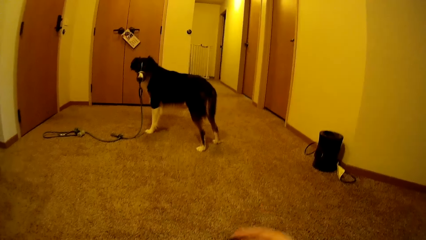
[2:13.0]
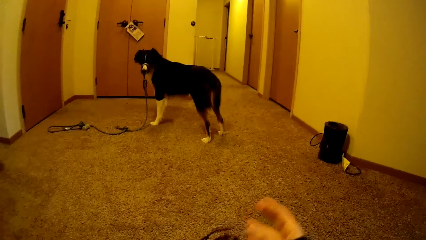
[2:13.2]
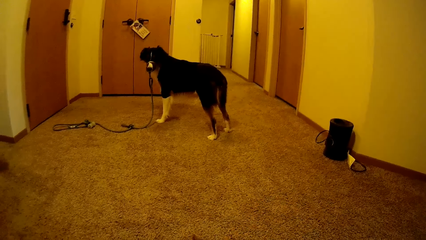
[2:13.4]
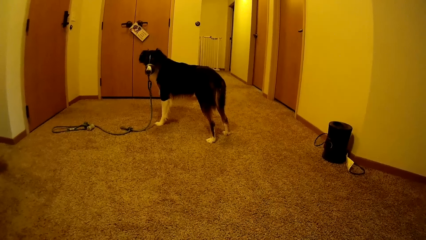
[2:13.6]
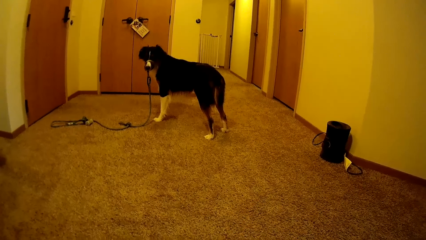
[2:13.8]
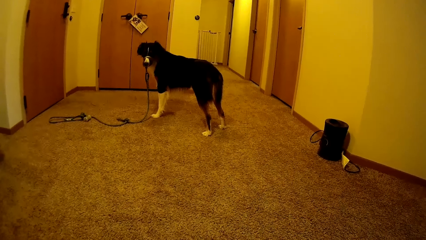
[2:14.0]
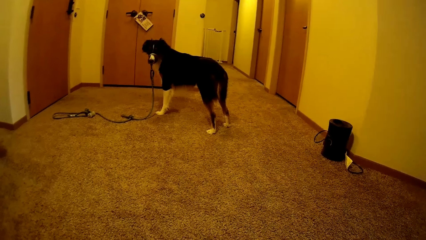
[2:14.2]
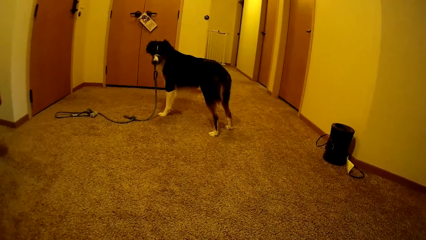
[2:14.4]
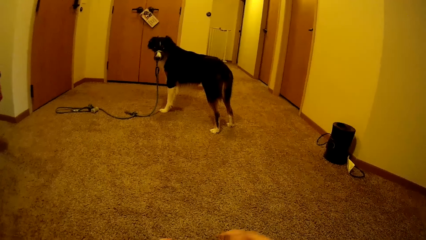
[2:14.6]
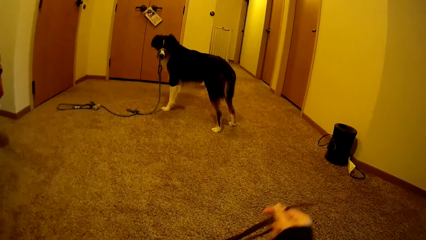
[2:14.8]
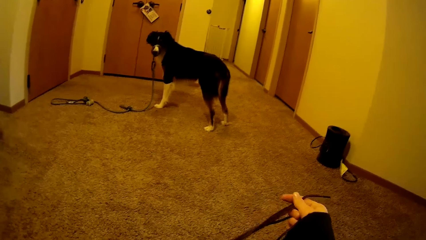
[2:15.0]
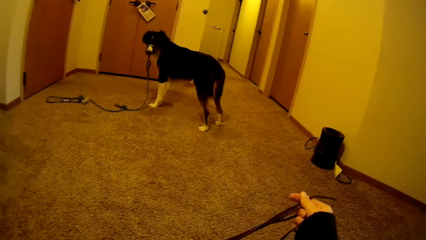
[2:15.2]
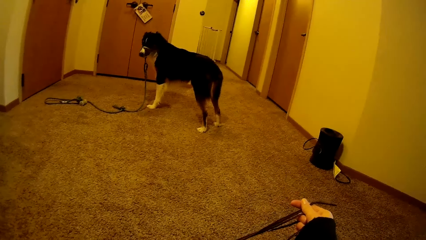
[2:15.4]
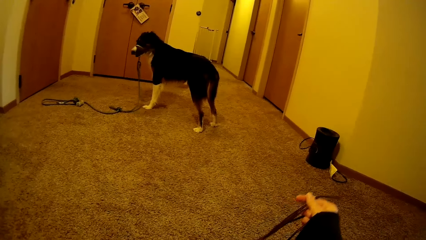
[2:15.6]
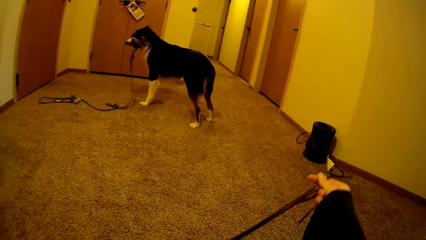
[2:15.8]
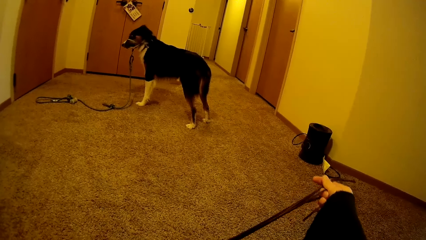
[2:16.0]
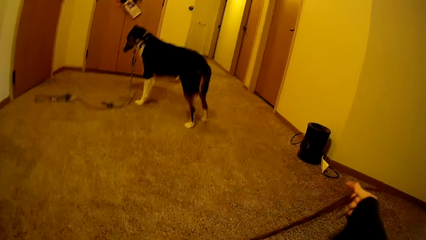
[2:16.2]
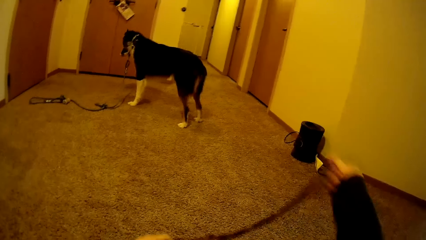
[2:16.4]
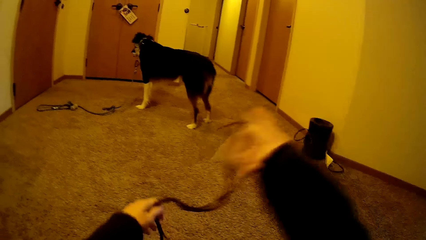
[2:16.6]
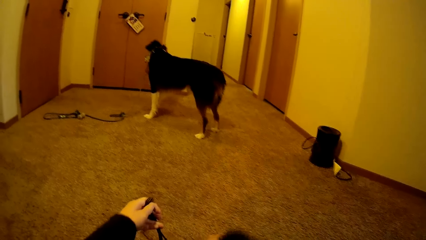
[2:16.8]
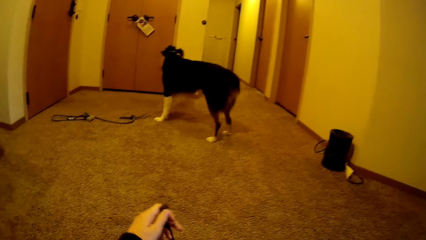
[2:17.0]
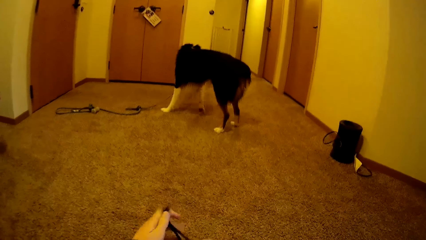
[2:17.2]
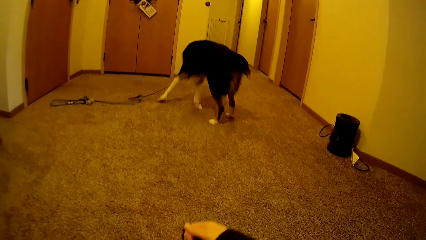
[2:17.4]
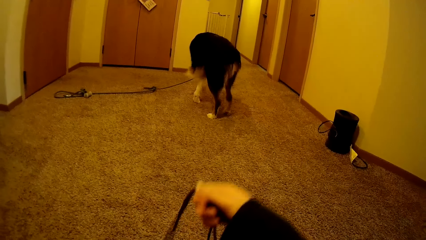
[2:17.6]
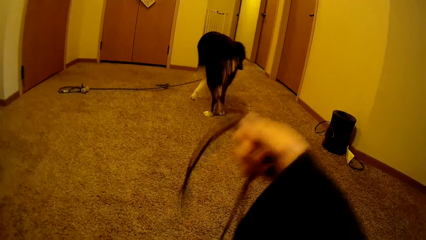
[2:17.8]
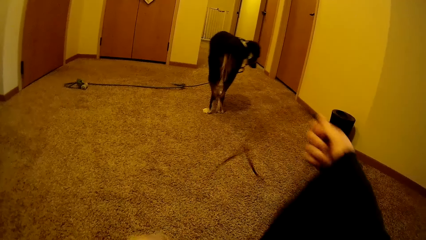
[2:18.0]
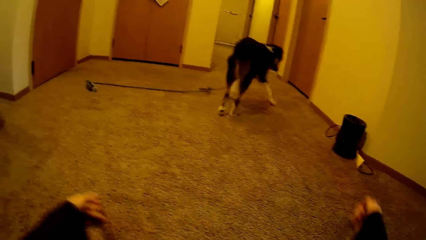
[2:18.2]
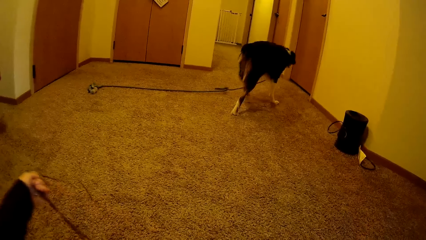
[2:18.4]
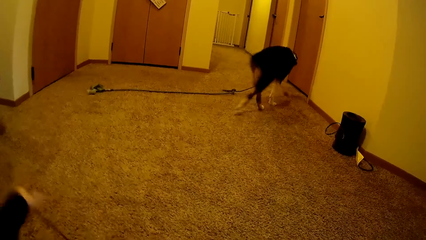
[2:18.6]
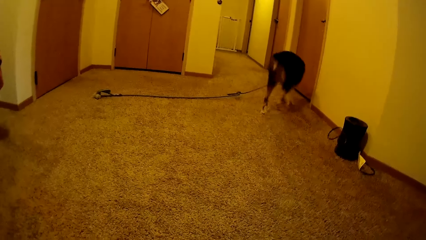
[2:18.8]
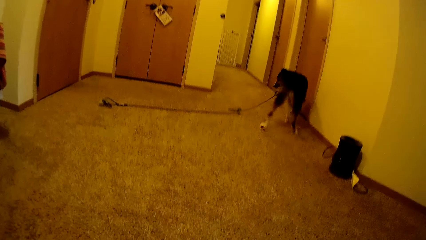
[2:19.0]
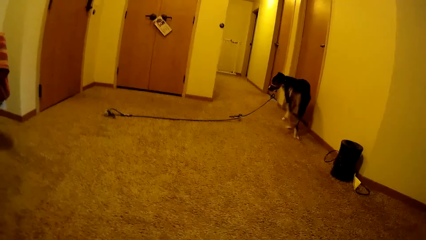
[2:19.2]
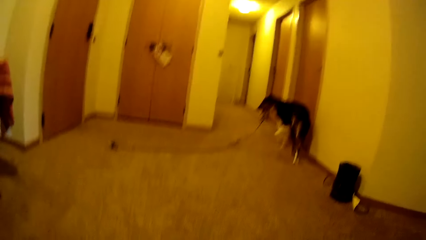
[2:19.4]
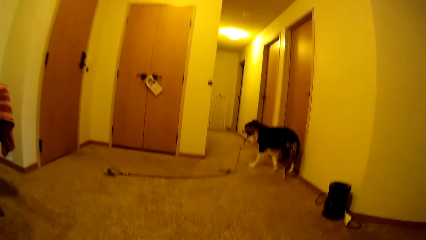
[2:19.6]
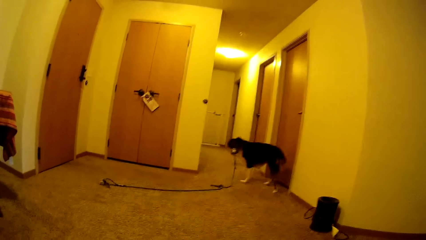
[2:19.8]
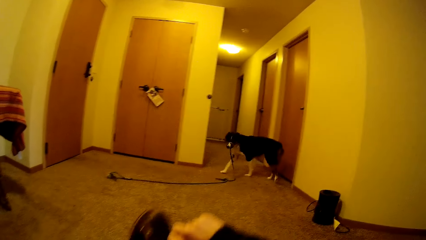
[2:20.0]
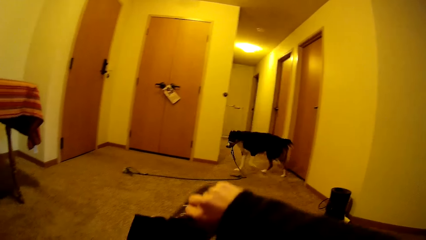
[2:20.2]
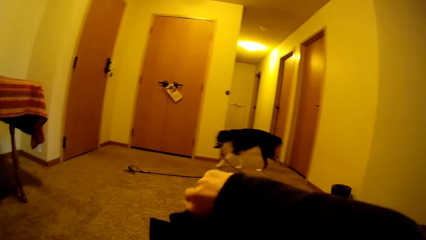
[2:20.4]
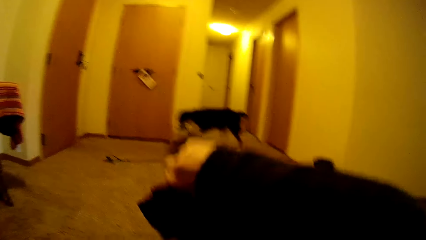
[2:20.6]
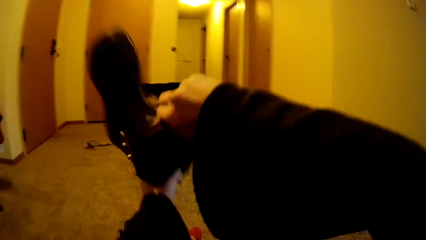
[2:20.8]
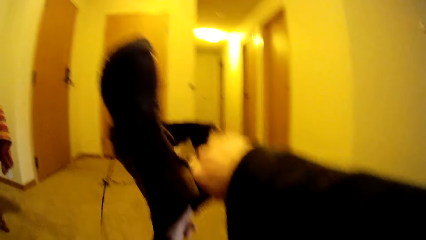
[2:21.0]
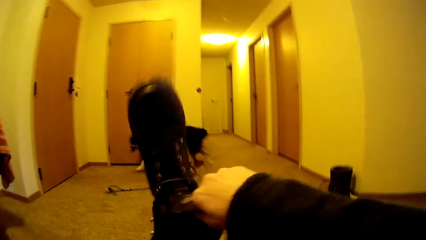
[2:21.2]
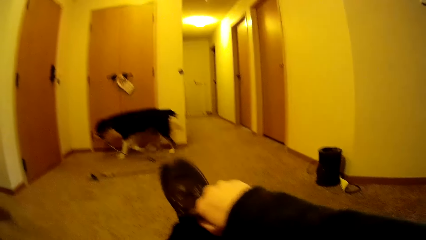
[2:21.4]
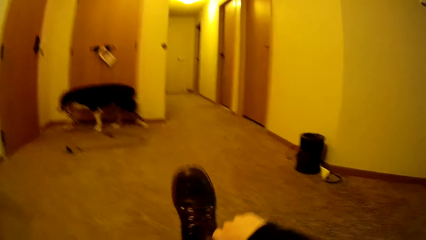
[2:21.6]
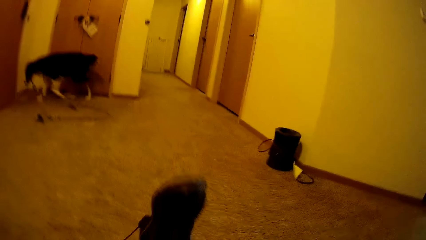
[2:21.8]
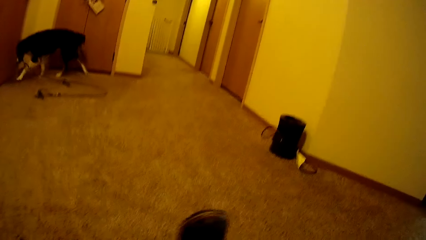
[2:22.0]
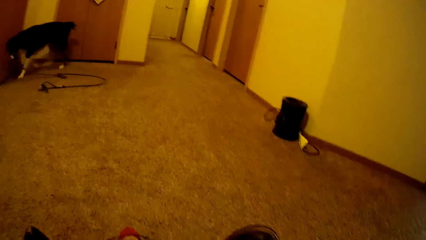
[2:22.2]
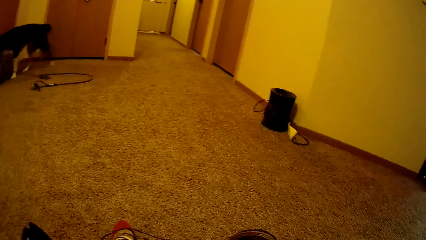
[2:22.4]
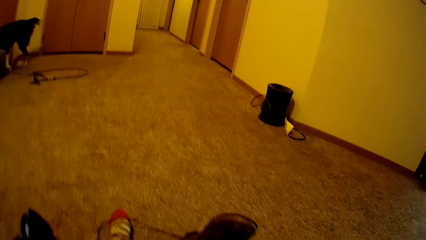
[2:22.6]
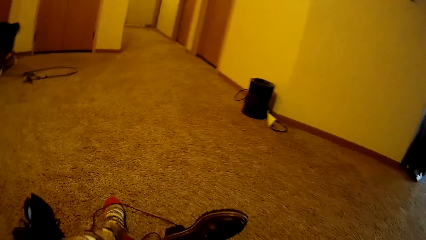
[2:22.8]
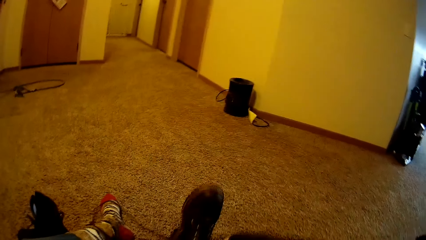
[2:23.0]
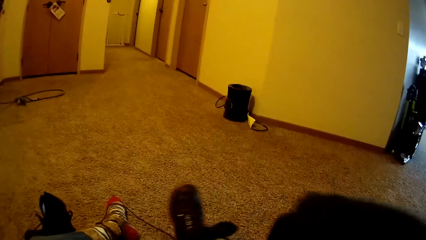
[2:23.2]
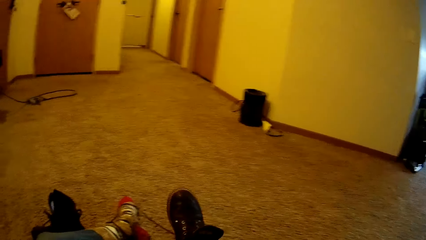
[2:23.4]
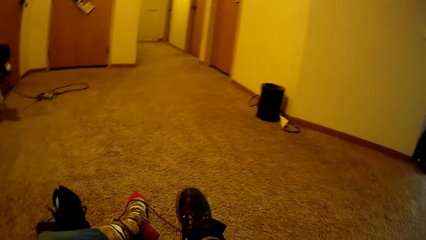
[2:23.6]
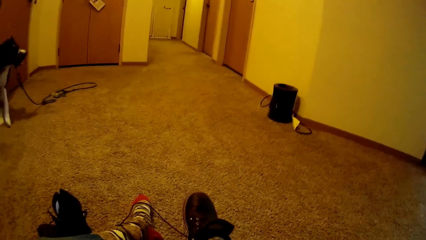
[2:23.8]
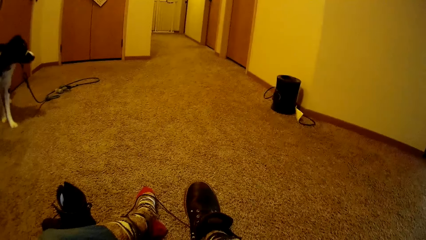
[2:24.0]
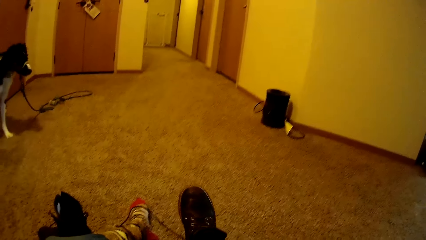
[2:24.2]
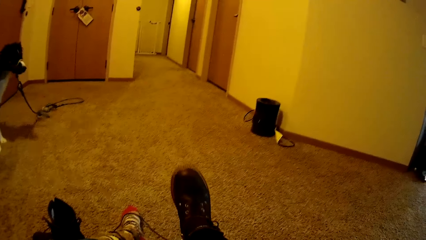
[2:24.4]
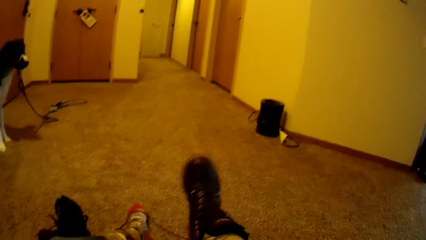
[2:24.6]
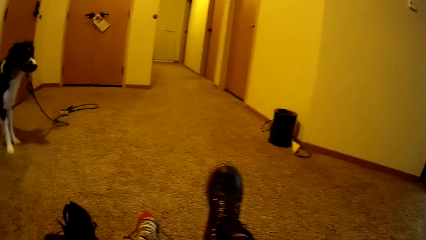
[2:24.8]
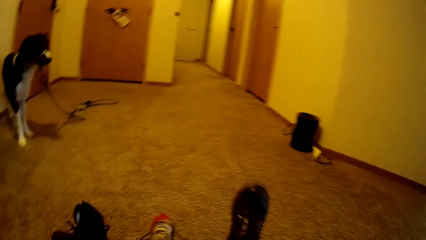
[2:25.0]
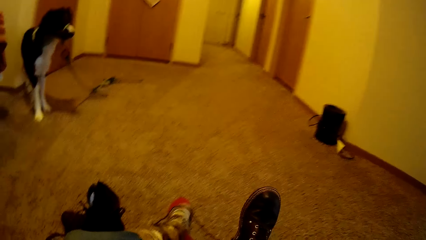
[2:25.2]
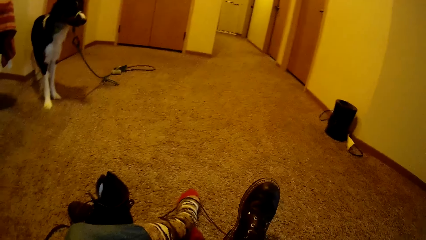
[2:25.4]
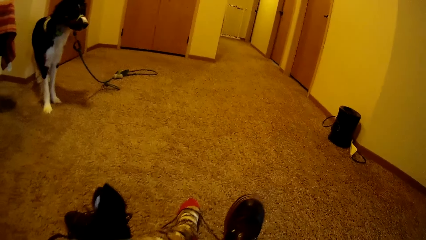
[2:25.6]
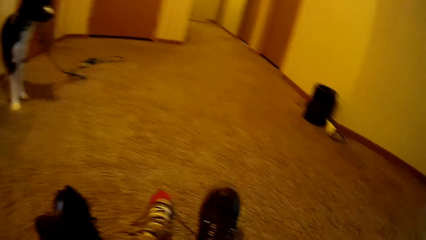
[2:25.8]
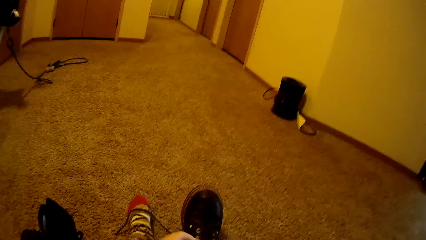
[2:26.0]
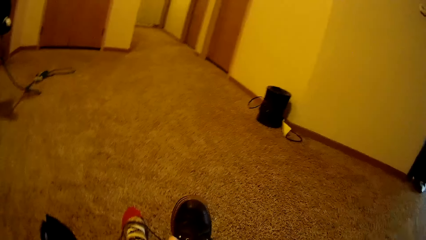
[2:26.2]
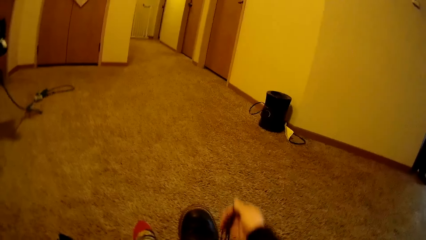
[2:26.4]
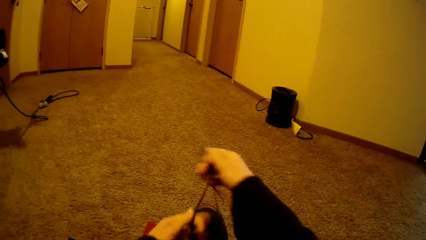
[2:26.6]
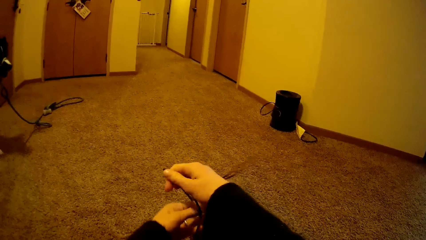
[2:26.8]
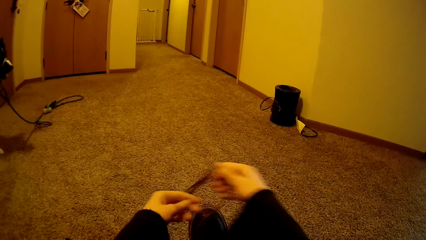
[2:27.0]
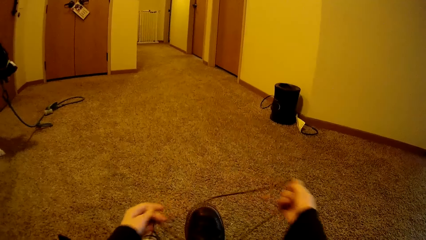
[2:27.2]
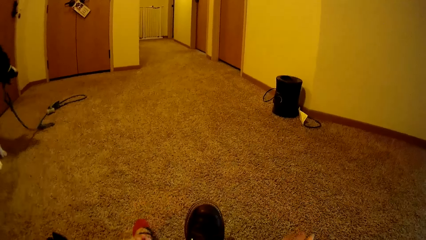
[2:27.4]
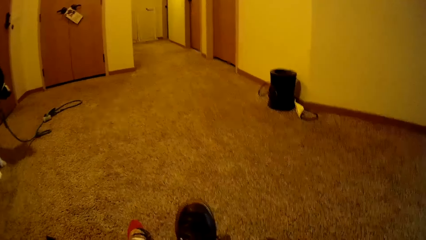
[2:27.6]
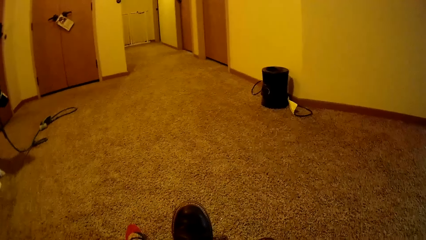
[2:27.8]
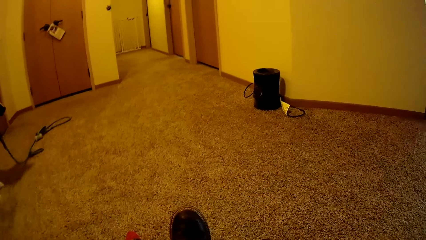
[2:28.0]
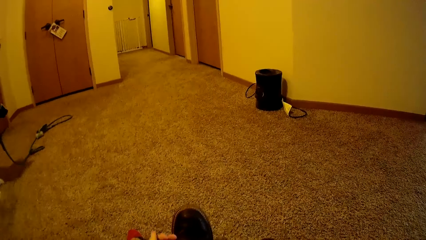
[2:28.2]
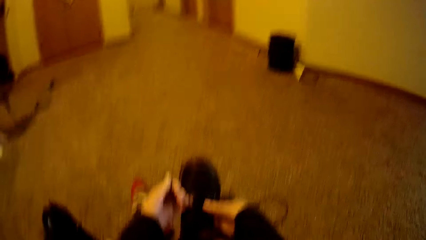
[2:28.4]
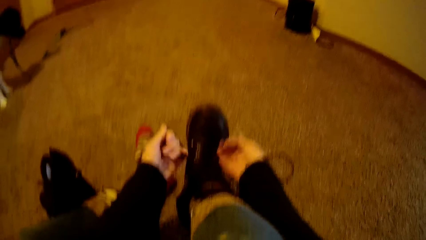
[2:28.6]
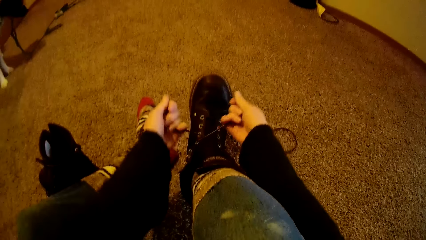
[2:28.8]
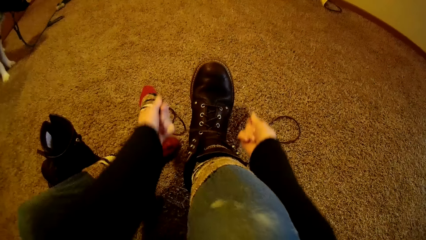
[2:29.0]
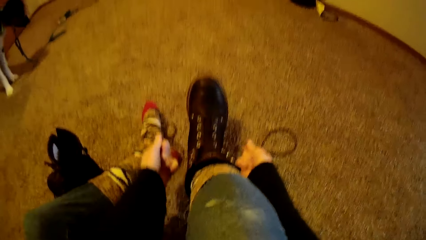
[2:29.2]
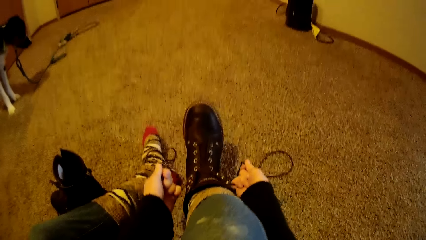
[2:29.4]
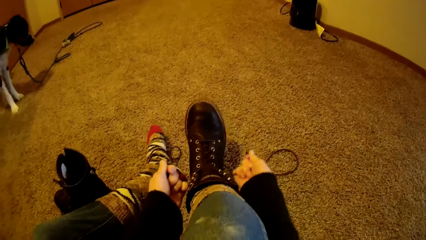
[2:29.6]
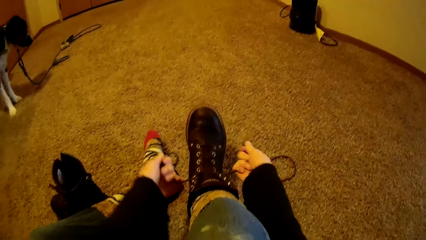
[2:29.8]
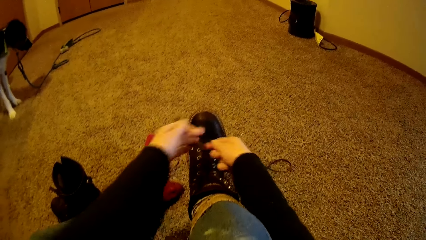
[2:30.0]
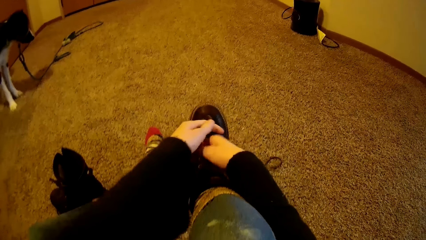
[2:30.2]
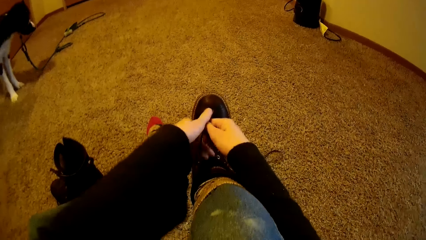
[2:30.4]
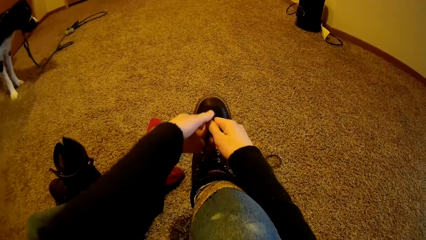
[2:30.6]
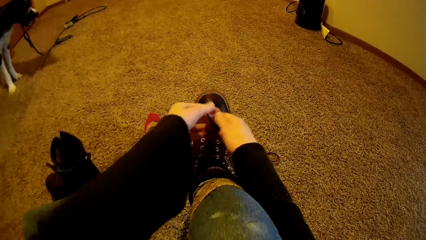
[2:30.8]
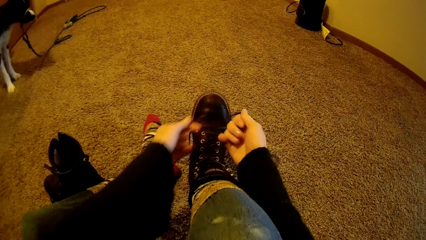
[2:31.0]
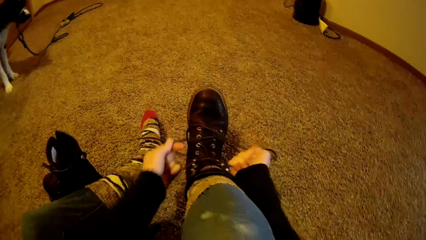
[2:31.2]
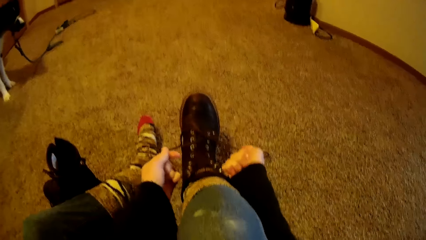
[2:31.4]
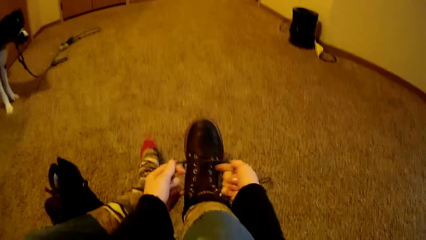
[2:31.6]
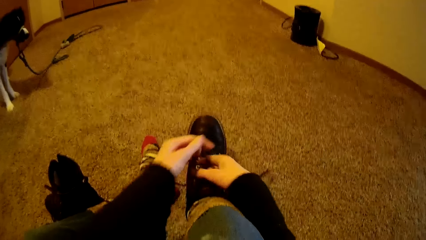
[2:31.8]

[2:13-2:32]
The camera wearer unties the shoelace of the right shoe with both hands. They hold the lace. They tie the shoelace. They wear the right shoe with both hands. They lift the shoes. They tie the shoelace of the right shoe with both hands.
